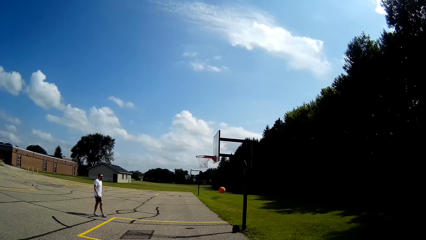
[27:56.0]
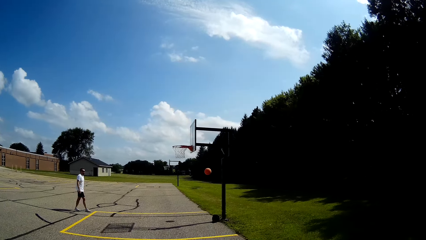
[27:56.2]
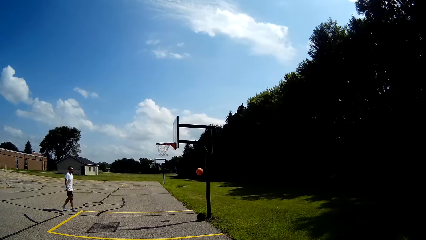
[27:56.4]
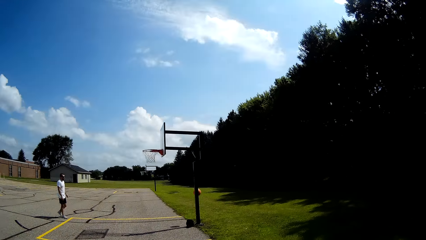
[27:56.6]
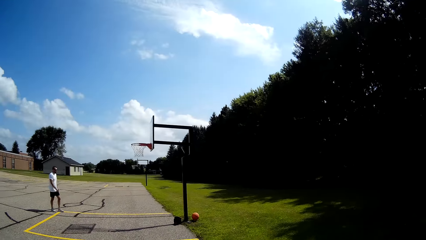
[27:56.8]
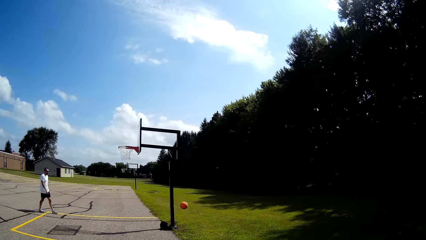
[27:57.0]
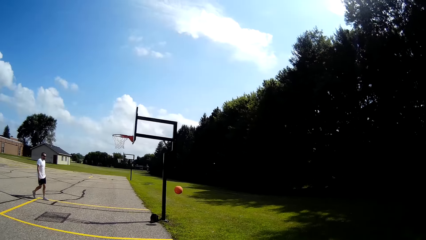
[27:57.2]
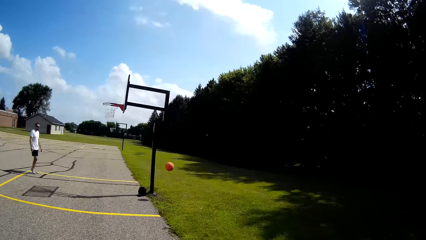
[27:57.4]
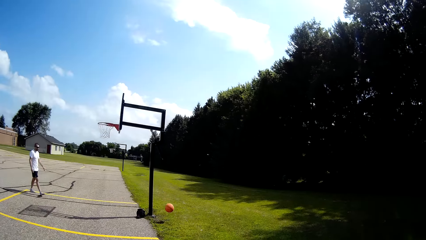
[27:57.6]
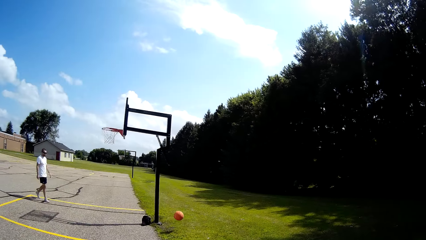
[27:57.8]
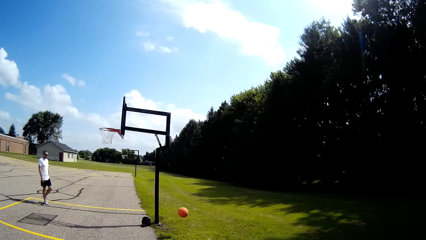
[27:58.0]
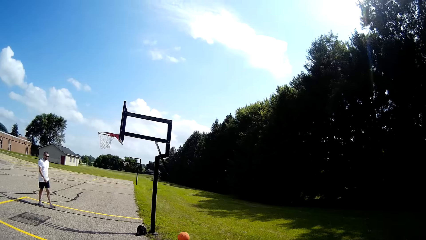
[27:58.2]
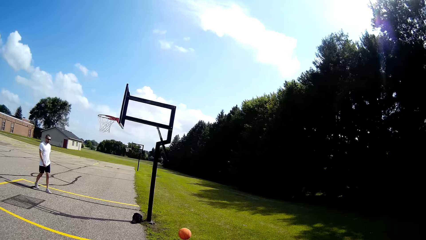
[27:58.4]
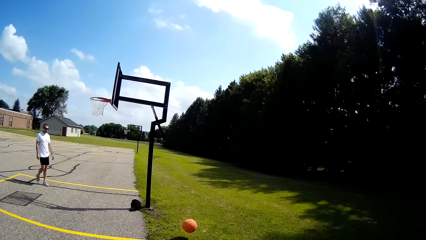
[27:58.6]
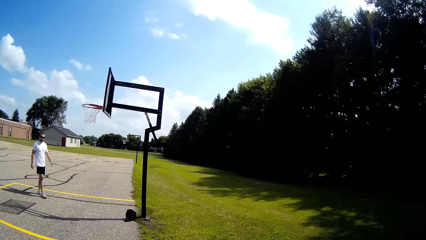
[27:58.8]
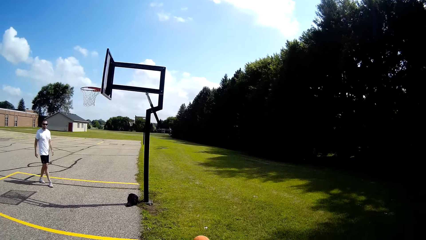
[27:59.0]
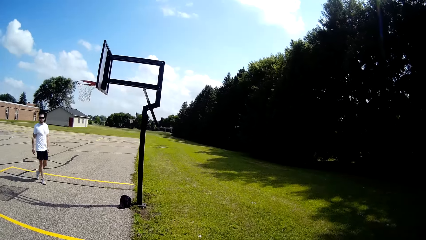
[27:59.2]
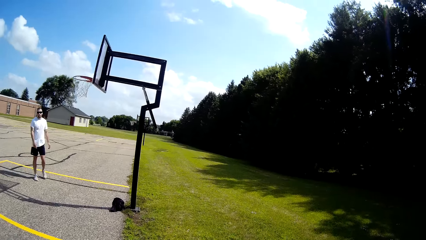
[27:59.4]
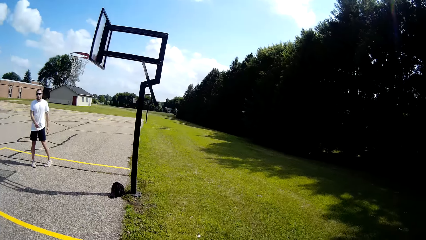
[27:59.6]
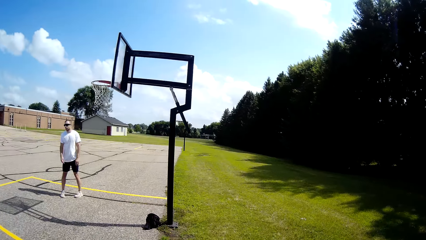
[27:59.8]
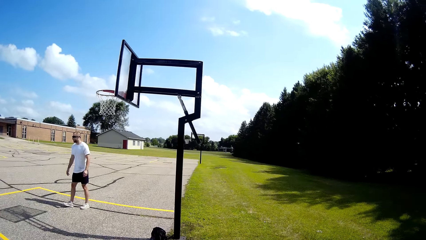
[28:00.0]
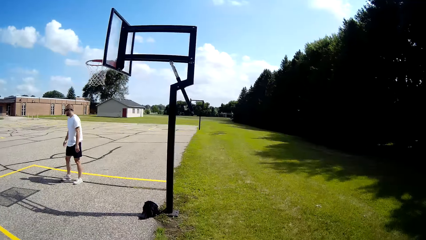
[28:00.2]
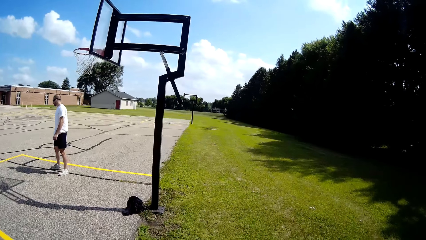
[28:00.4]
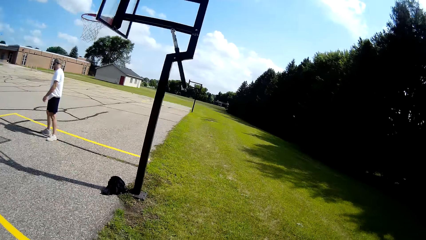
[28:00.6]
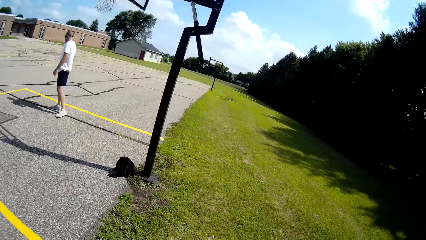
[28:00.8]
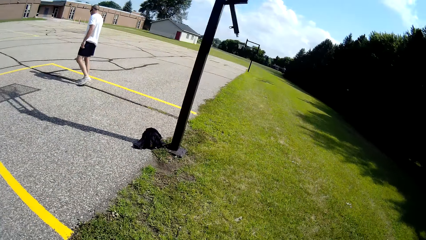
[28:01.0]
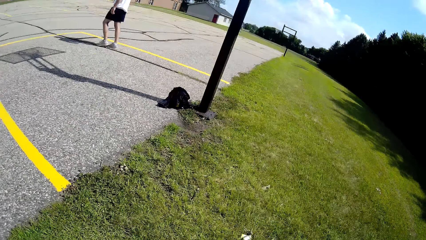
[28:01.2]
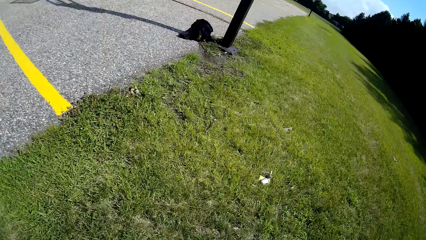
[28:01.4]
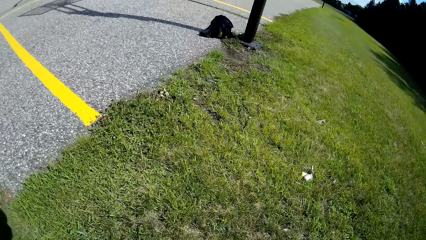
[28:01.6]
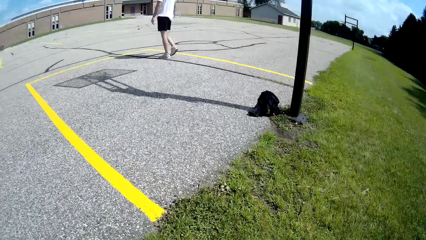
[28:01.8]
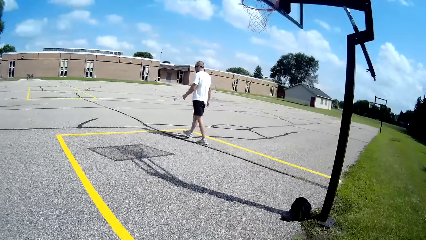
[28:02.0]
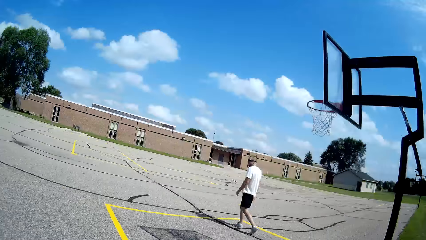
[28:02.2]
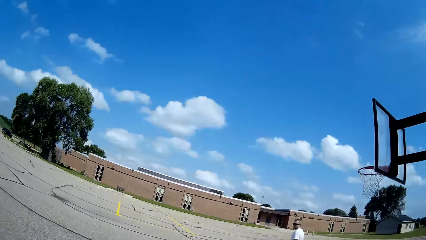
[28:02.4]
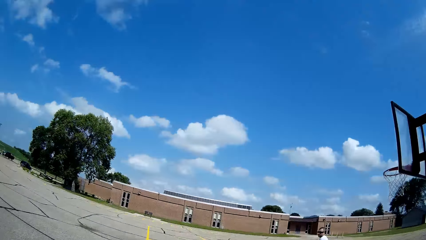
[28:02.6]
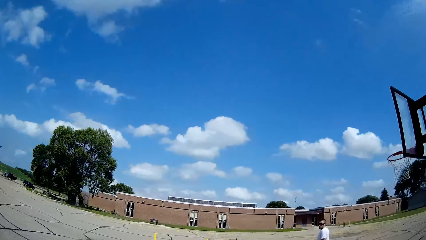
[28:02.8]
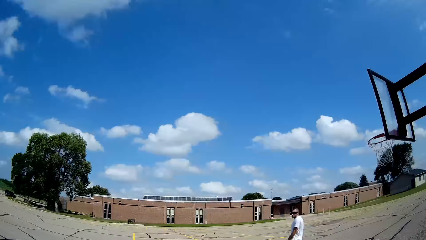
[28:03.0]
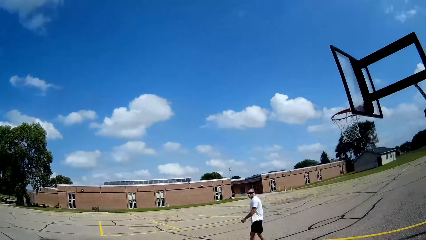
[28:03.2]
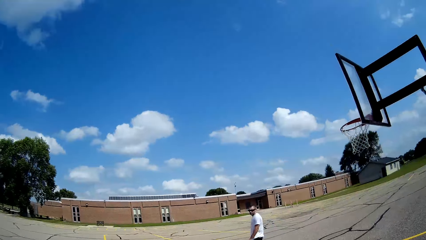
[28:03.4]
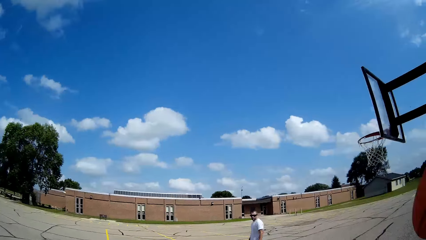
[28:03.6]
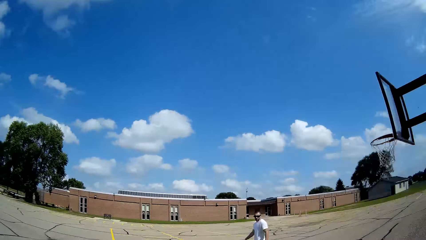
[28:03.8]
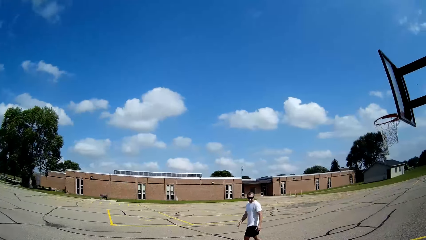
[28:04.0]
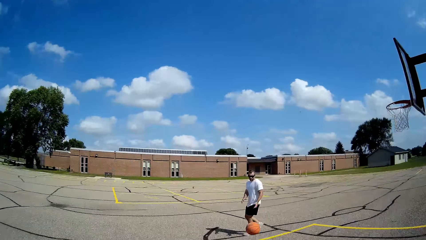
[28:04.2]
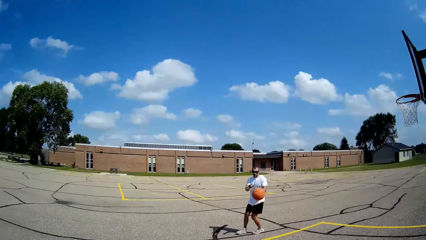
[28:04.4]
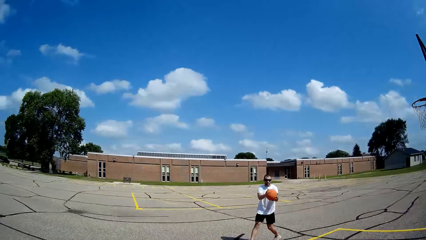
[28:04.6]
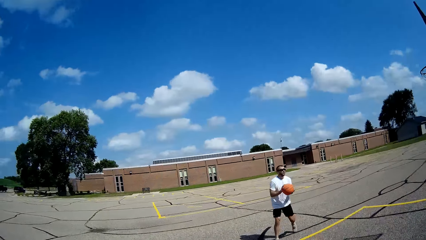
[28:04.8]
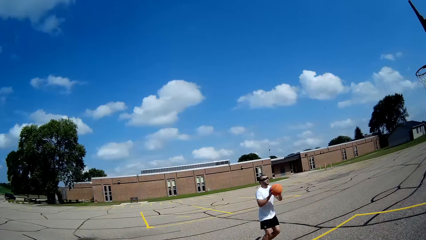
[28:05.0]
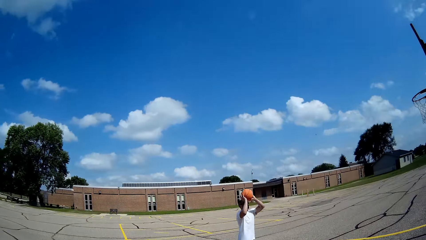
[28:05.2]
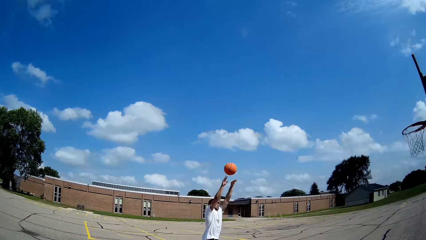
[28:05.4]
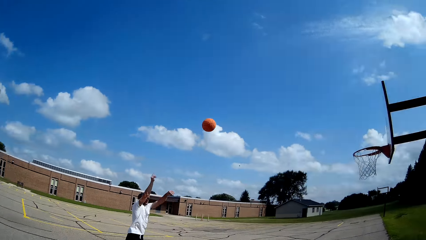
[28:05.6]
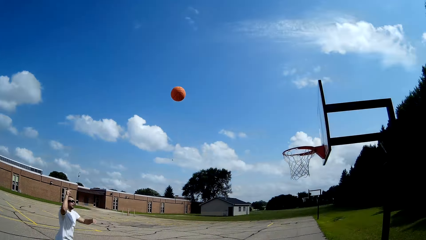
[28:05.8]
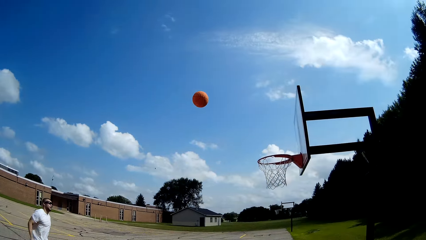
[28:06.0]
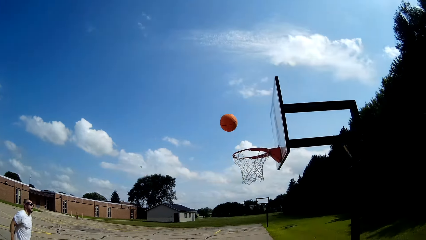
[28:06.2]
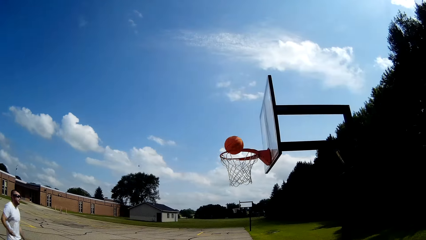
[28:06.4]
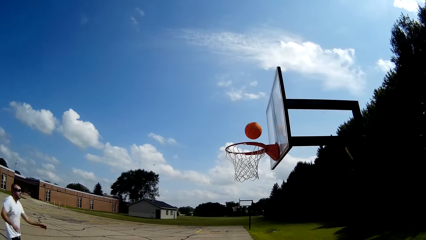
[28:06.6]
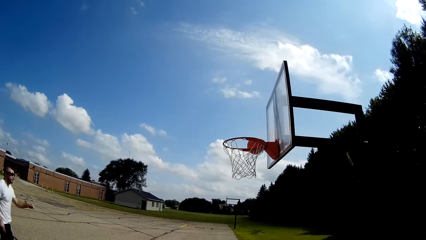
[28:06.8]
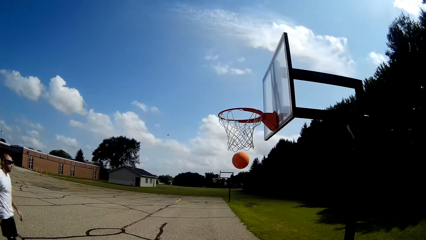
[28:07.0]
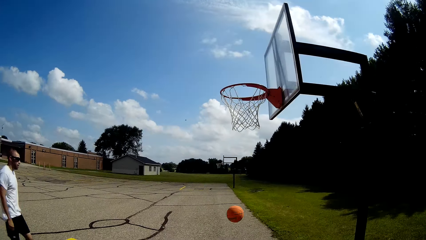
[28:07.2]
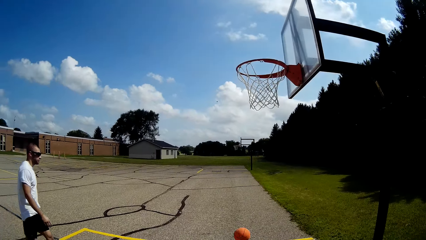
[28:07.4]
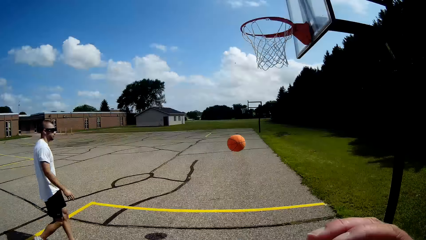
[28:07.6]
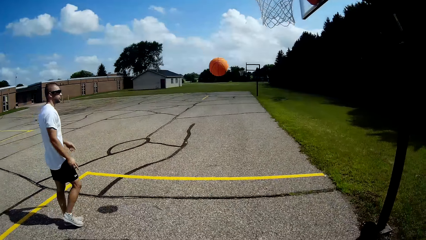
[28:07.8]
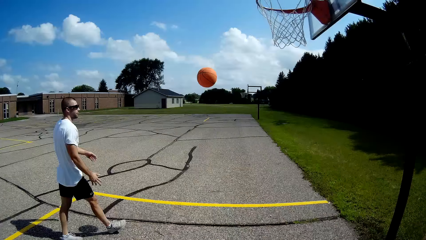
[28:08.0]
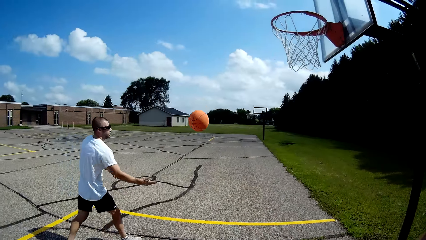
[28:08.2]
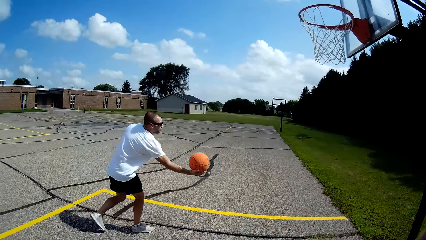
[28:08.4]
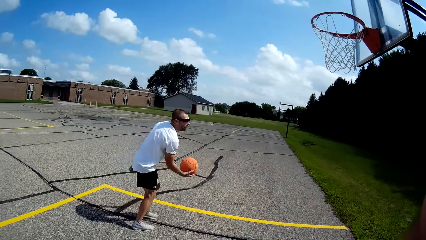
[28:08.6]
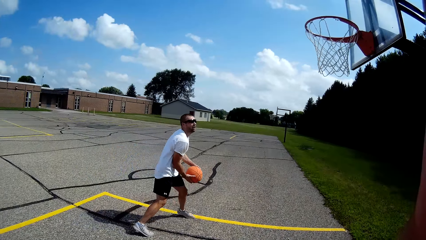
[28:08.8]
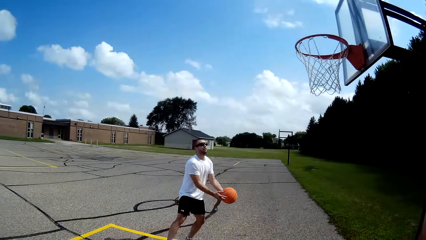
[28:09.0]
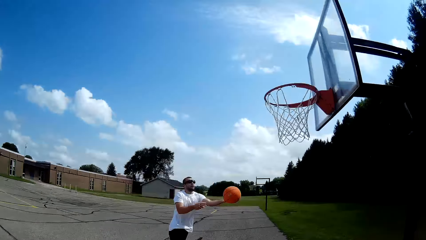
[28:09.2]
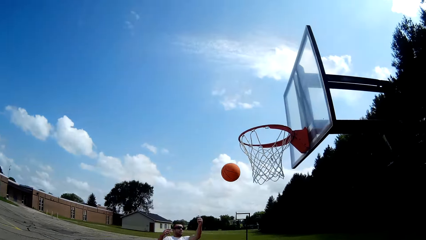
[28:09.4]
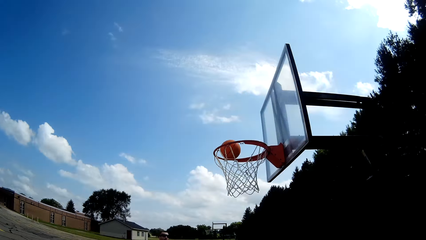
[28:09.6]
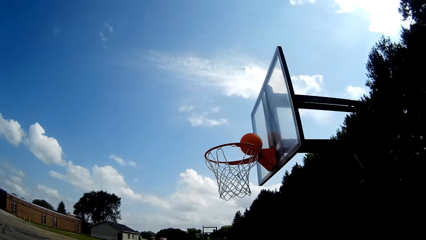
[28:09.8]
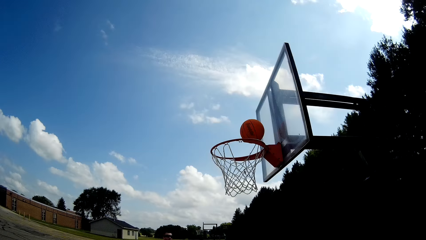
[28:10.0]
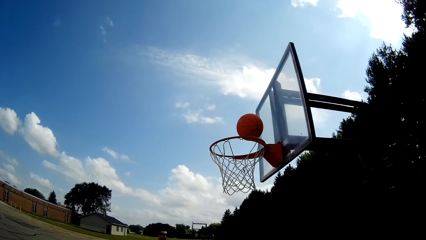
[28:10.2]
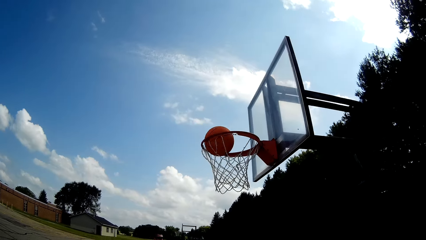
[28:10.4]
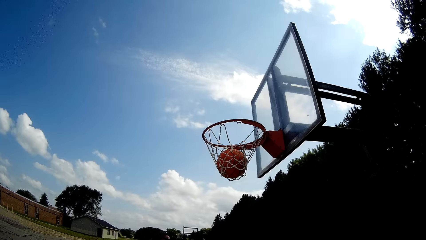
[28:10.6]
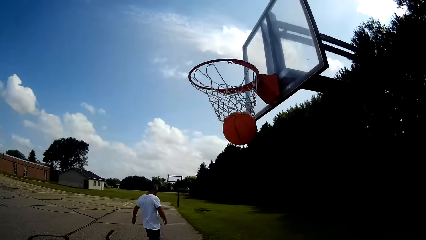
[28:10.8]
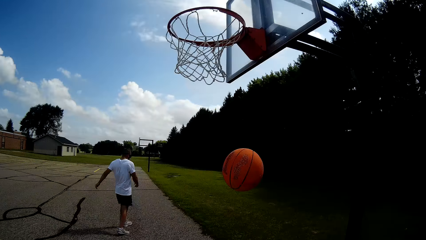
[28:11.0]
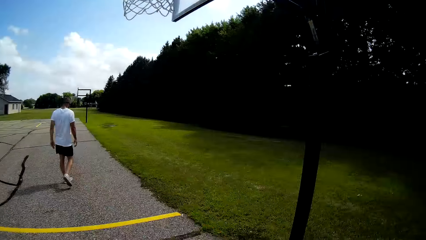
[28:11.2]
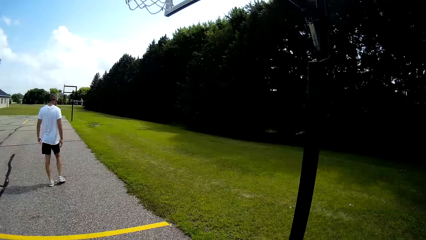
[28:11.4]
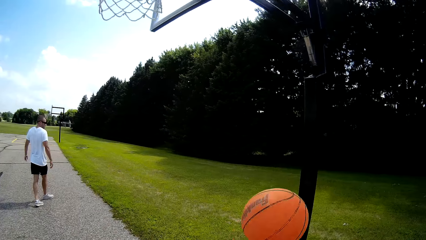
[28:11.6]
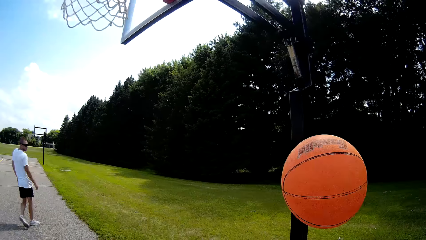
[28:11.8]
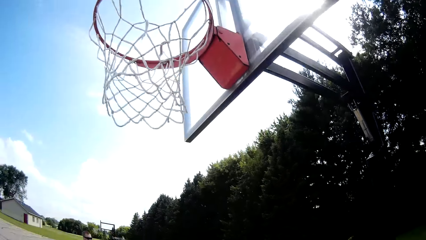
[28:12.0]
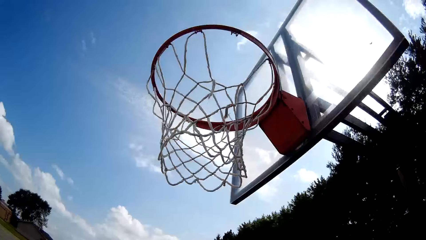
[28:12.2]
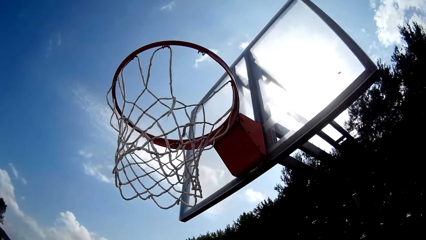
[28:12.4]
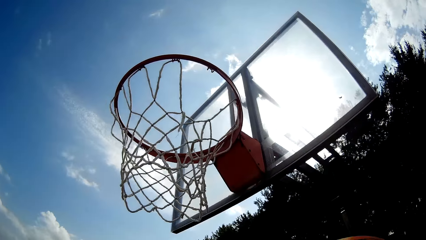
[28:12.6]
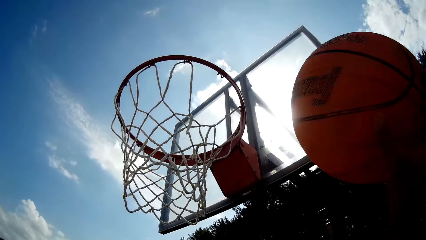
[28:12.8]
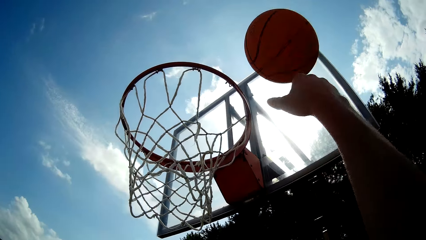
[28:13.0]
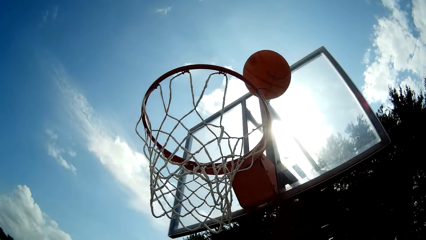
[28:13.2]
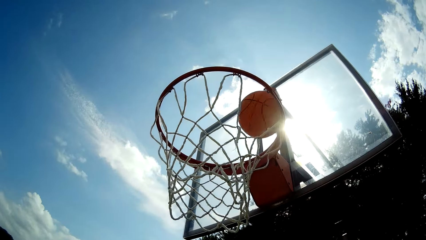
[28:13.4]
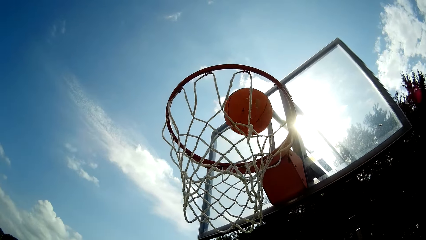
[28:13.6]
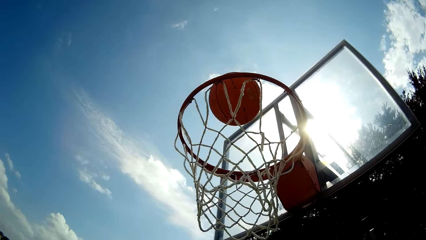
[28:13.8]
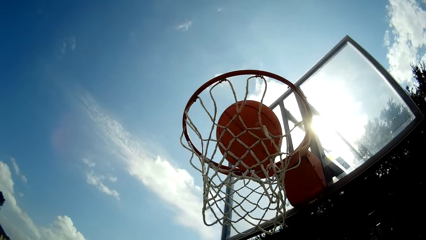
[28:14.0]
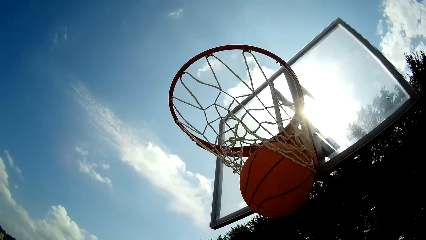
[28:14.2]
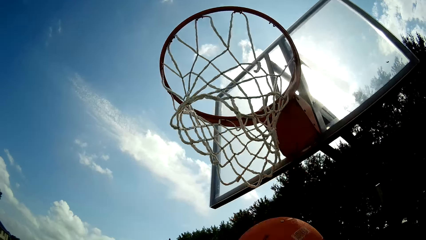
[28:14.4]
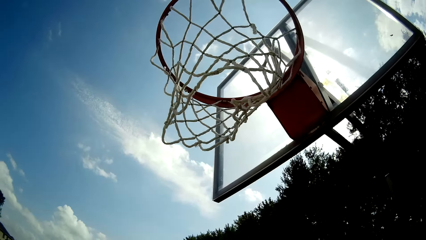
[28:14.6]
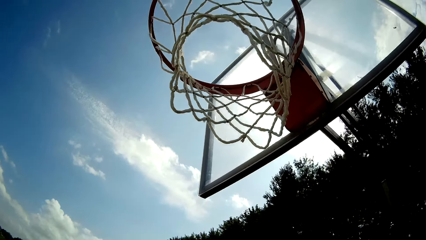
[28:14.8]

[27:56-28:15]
A man walks towards the ball. The camera wearer looks around the basketball court. They throw the ball to the man. The man holds the ball with both hands. The man throws the ball to the backboard. The man holds the ball with his right hand. The man holds the ball with both hands. The man throws the ball to the backboard. The camera wearer holds the ball. They lift the ball and throw the ball to the backboard.
